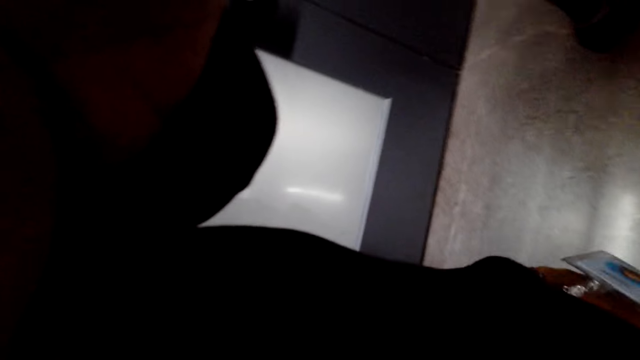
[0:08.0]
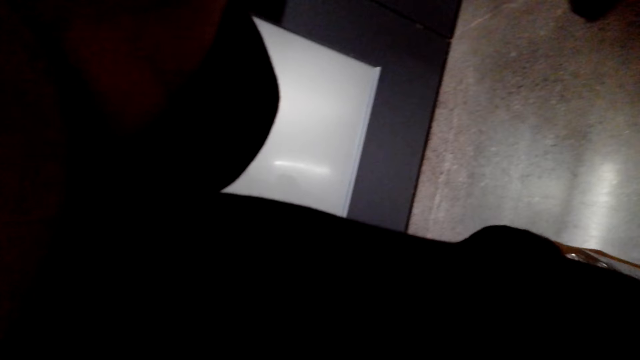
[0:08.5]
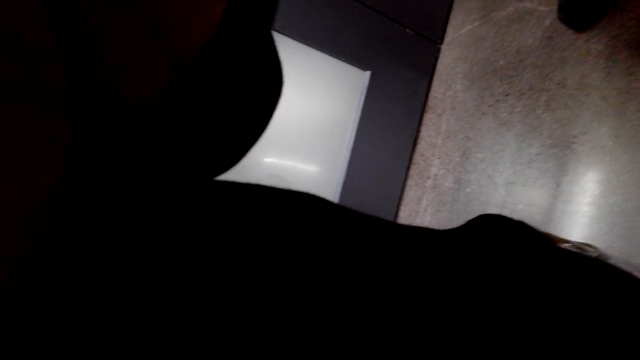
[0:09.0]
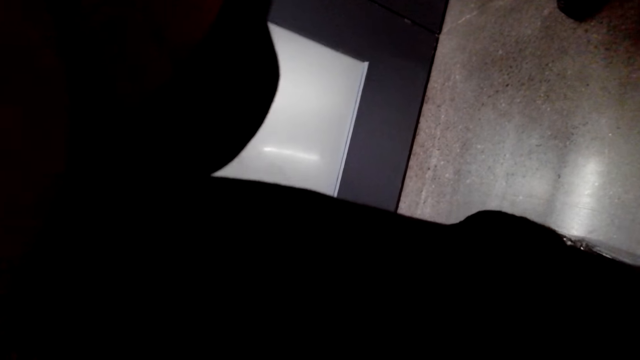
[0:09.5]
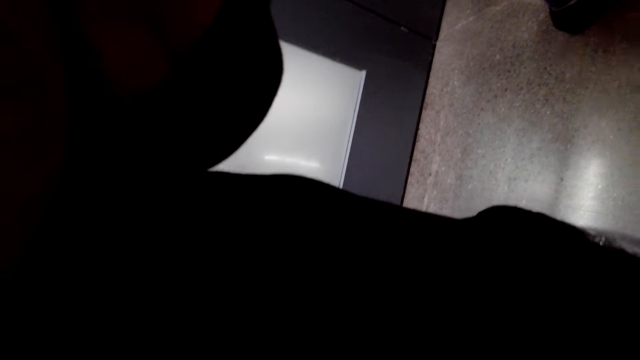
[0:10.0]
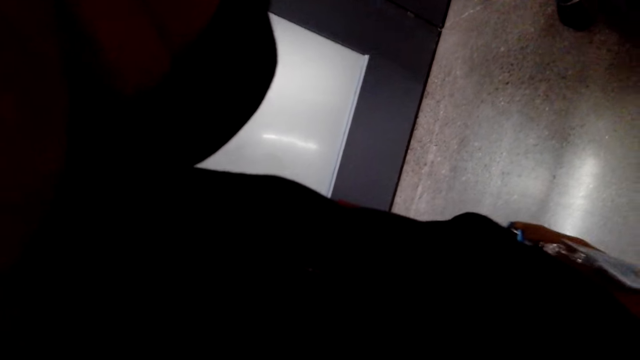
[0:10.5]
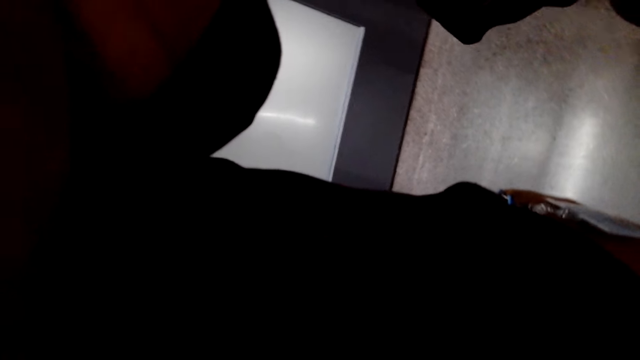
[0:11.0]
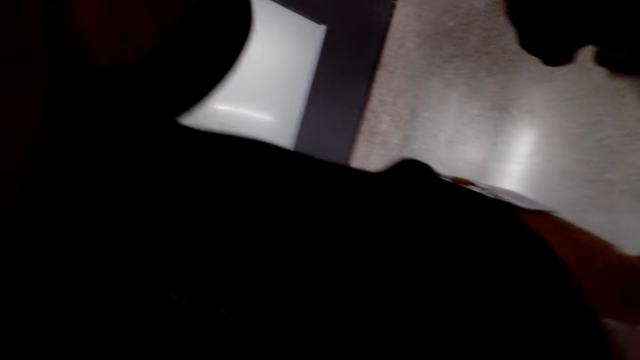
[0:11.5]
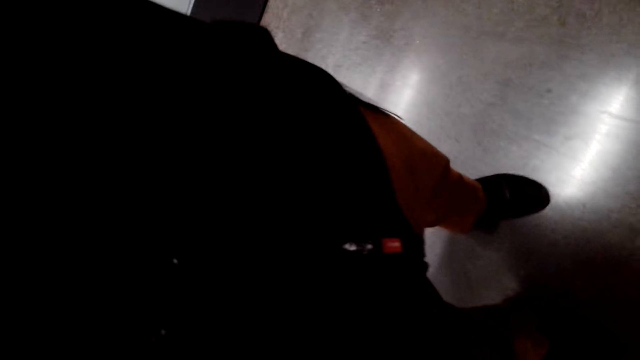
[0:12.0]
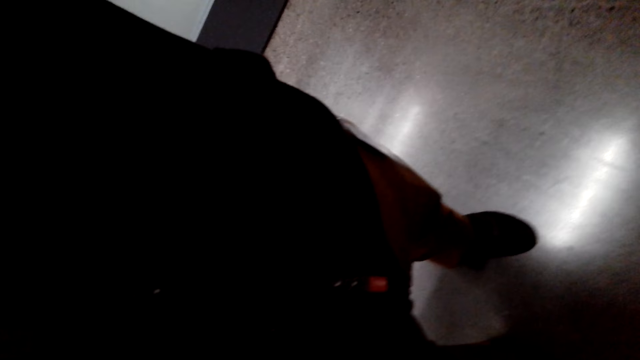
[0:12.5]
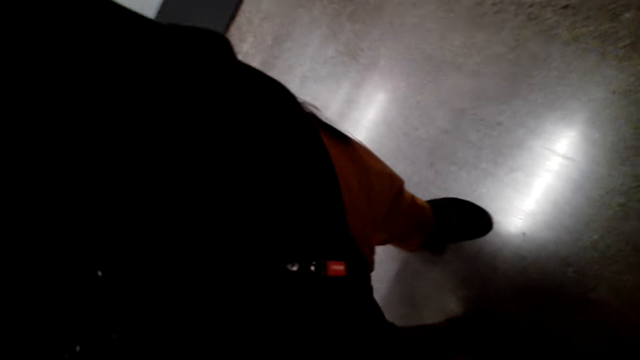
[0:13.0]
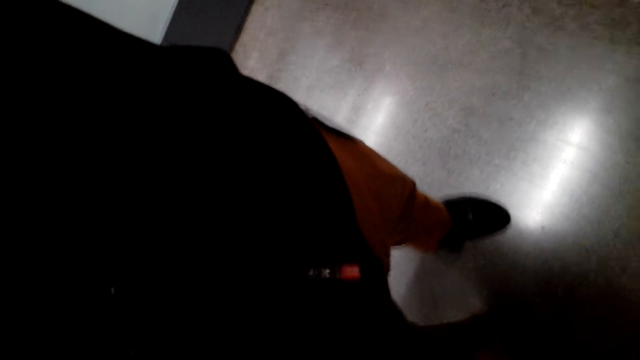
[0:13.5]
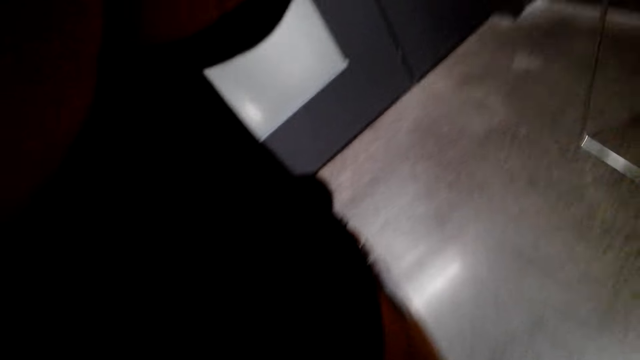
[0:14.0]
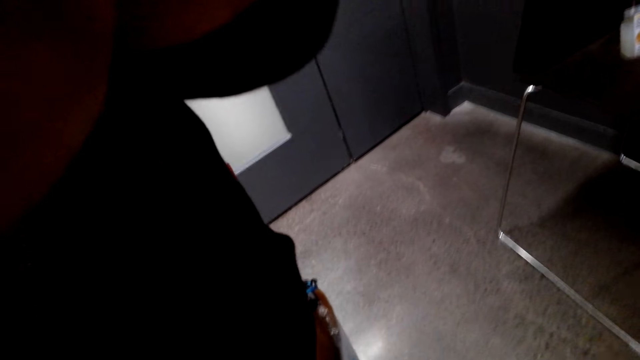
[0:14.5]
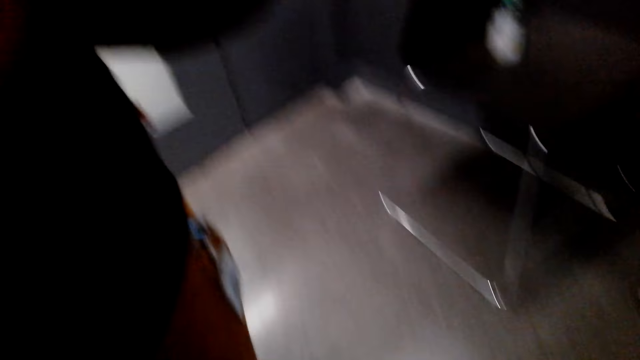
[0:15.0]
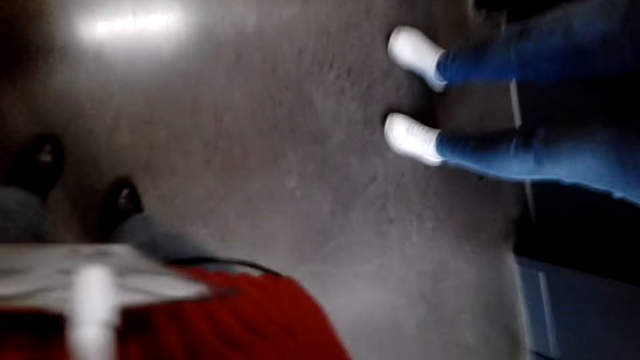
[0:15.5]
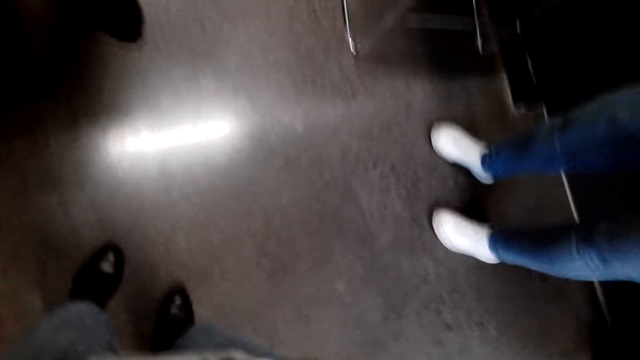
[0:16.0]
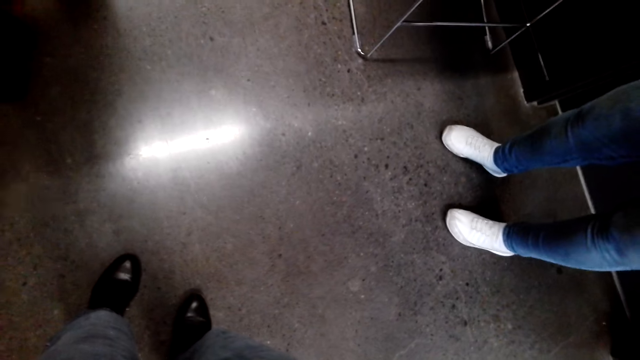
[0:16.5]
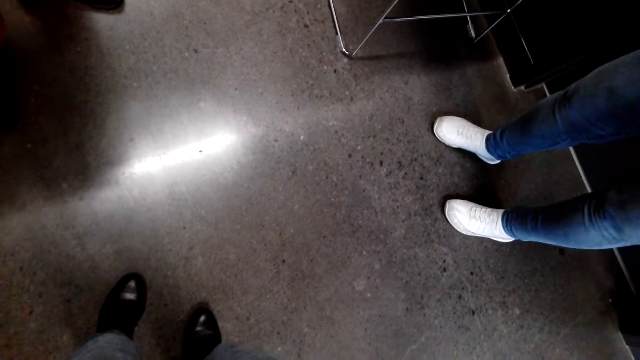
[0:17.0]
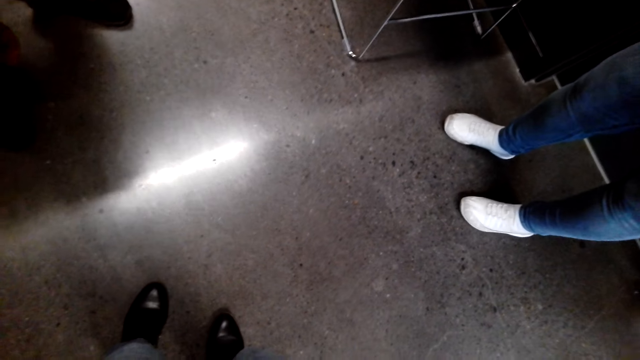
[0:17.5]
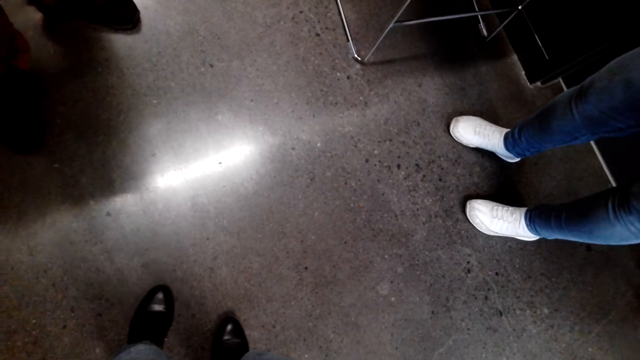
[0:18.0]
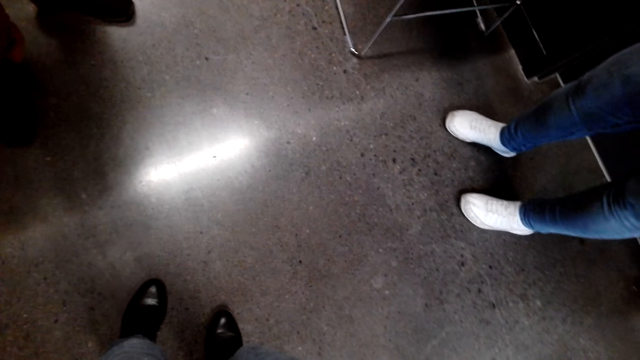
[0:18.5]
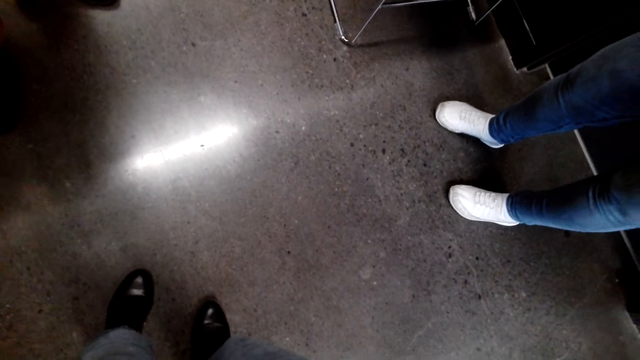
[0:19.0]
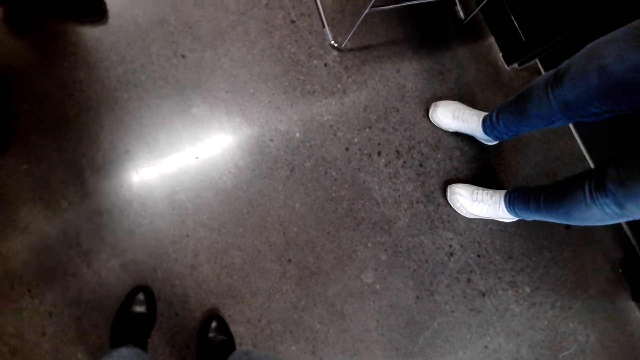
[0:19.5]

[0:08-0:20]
The camera wearer stands in the corridor with a woman and another person.

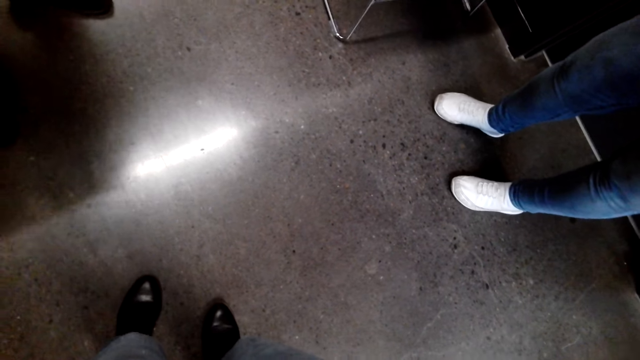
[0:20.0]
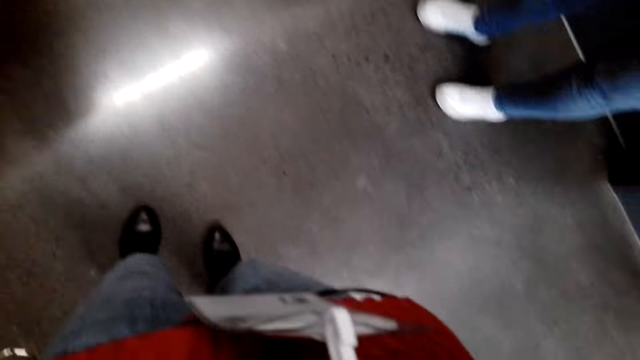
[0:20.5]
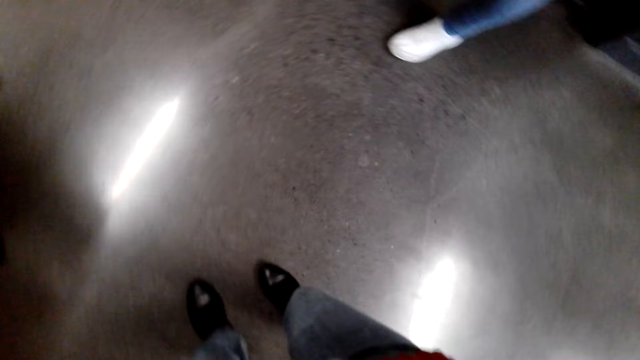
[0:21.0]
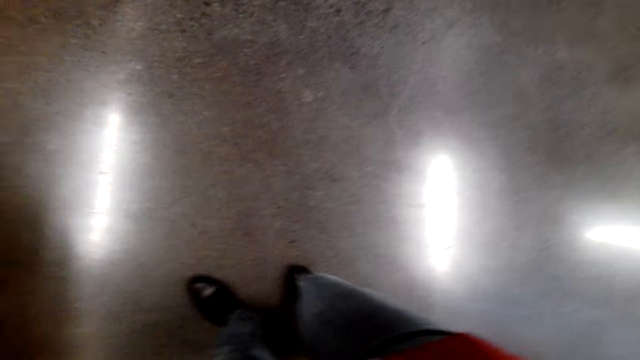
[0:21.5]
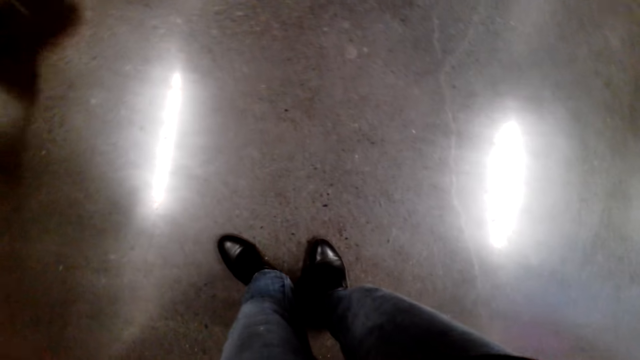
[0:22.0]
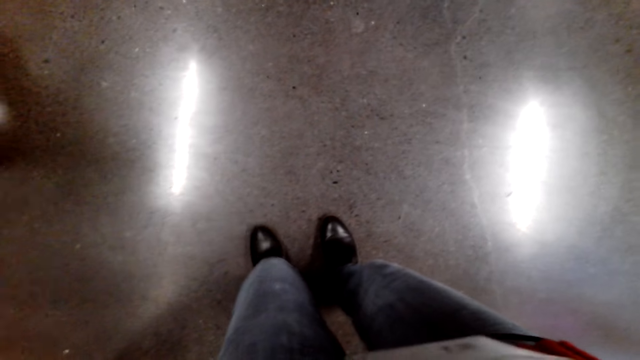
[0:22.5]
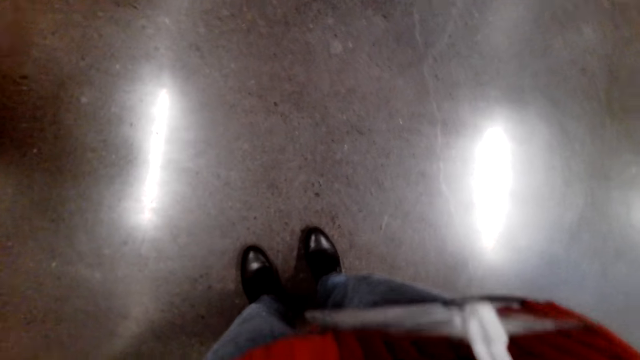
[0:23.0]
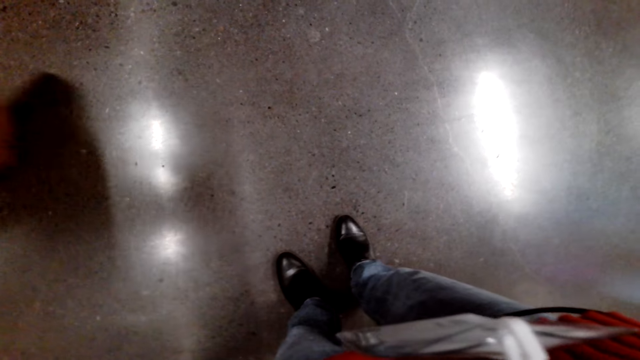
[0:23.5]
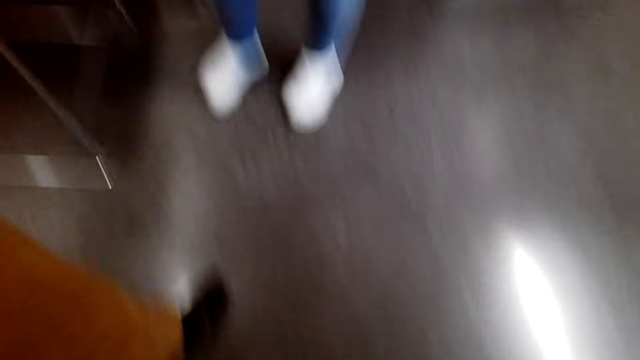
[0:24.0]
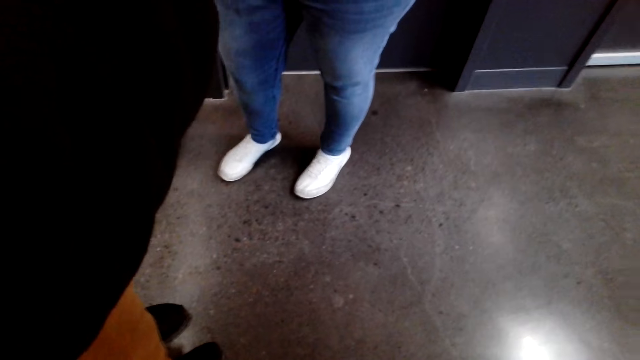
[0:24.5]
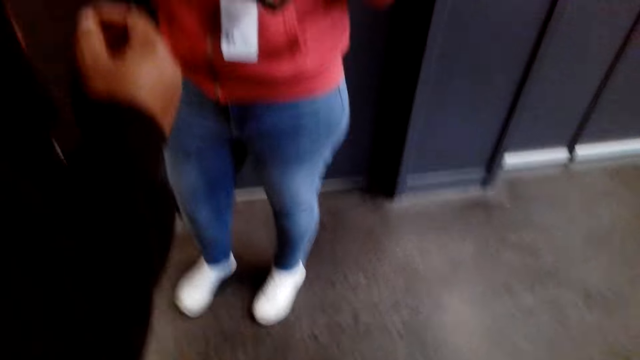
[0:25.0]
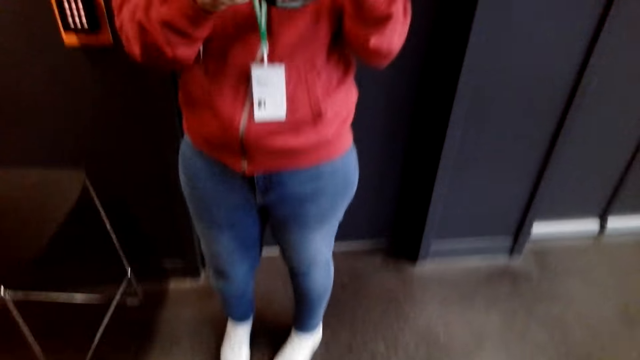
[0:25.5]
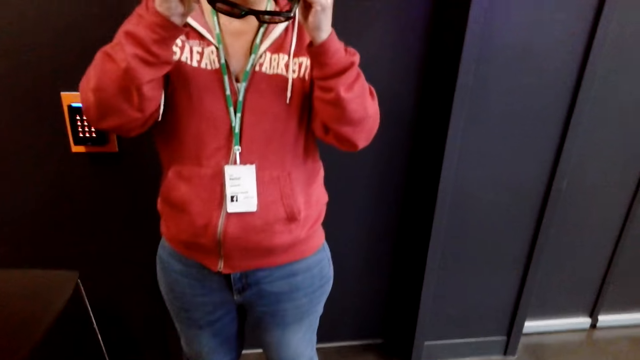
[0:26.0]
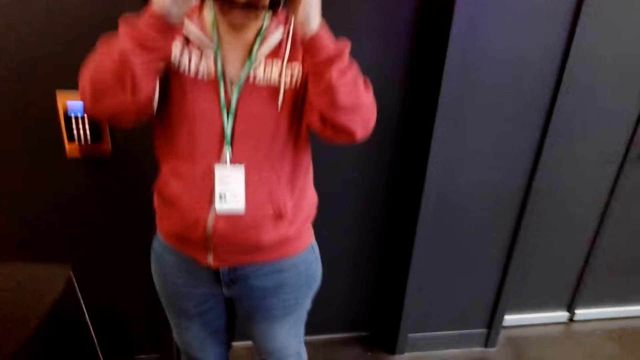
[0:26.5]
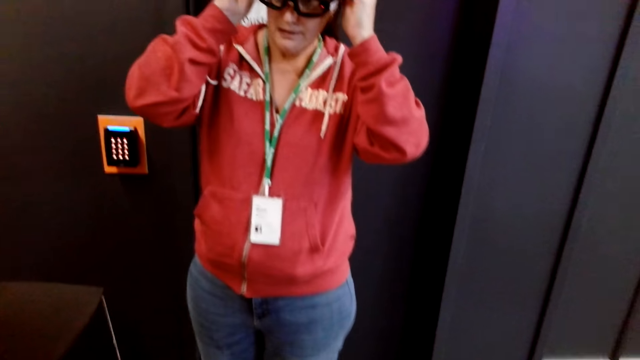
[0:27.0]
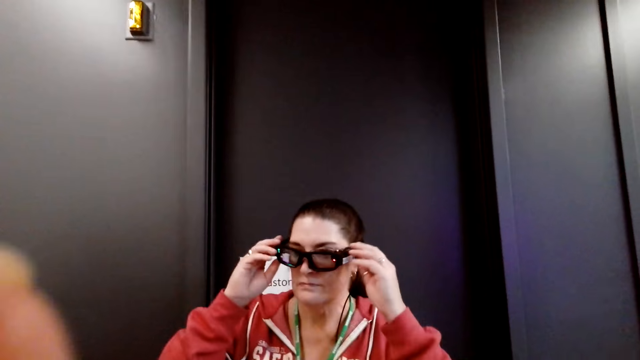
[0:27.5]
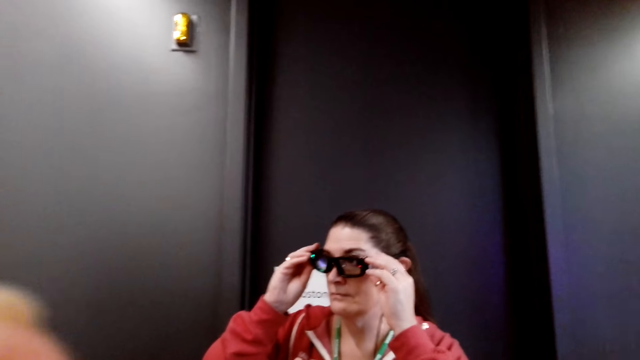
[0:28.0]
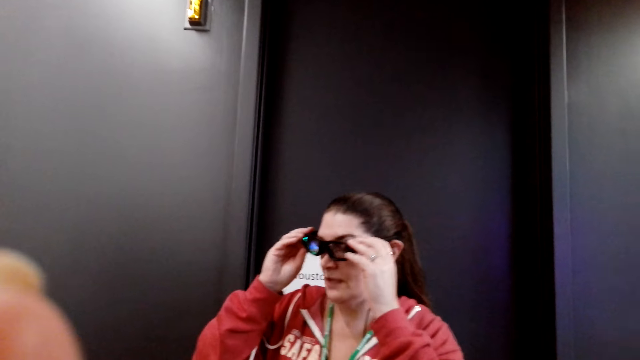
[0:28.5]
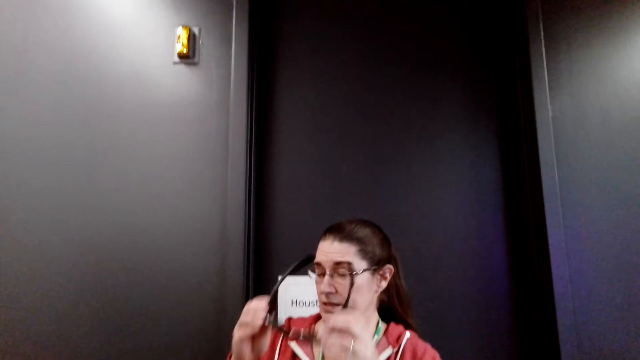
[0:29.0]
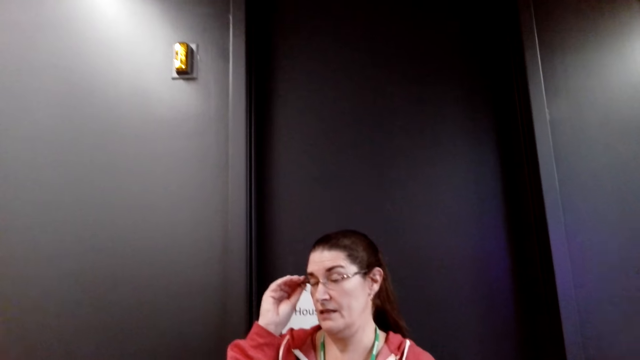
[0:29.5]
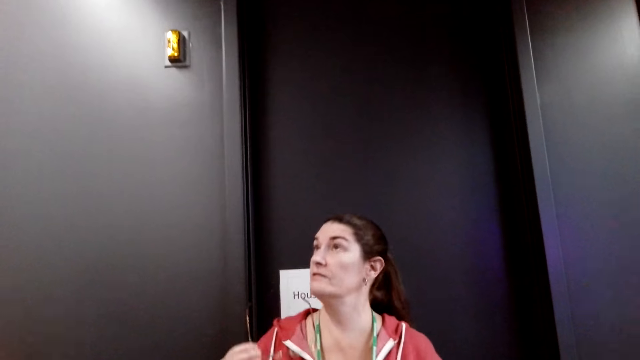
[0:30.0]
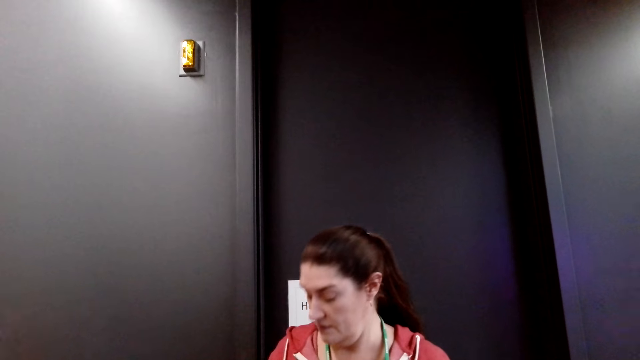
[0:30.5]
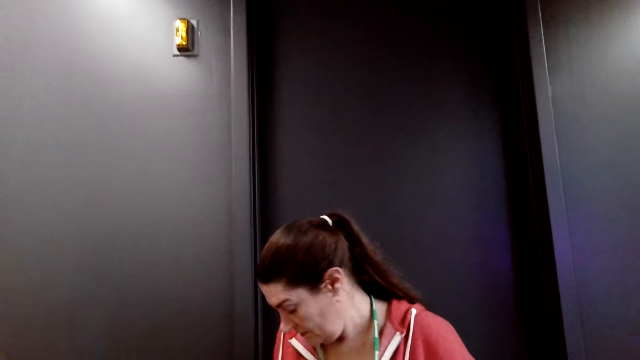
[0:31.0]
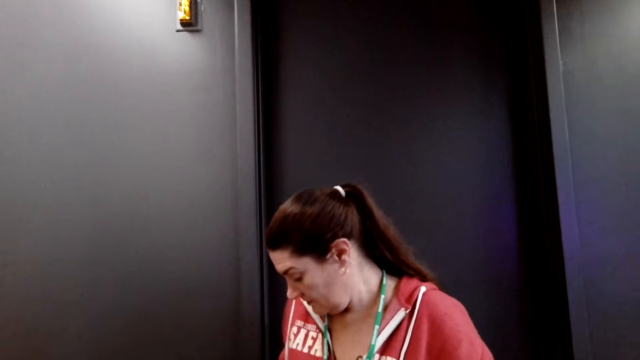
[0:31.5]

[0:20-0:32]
The camera wearer gives the glasses to a woman. The woman puts on the glasses. The camera wearer removes the old glasses from her face. The woman takes off the glasses.
